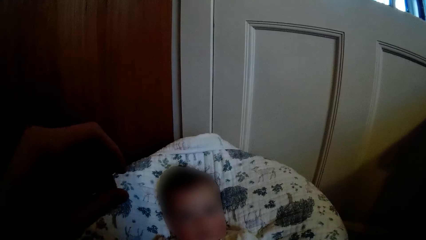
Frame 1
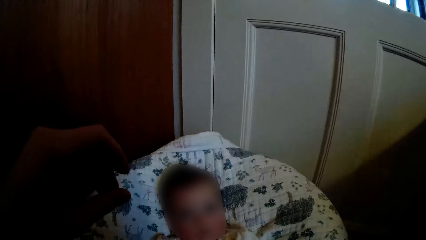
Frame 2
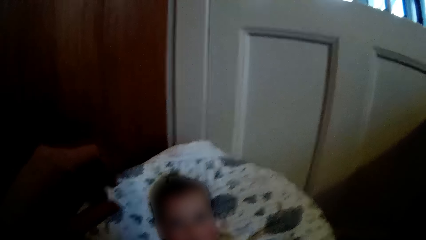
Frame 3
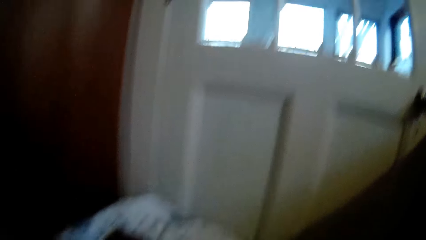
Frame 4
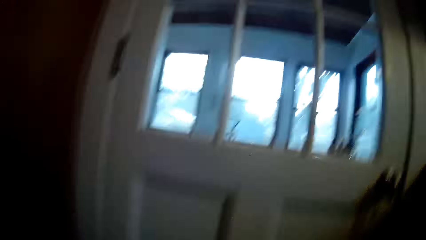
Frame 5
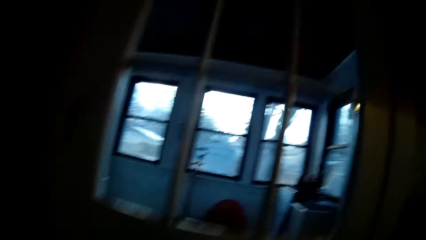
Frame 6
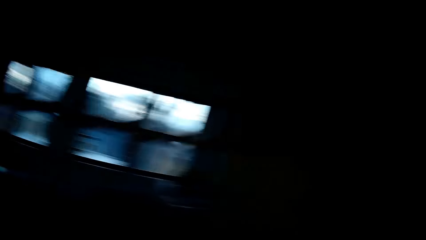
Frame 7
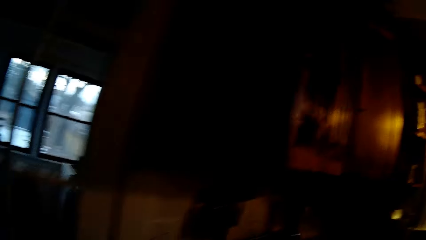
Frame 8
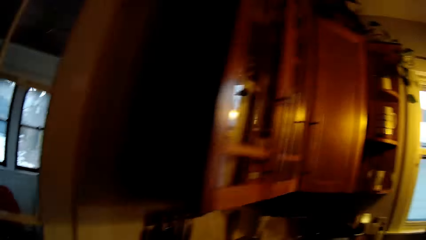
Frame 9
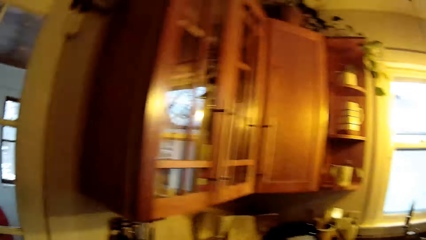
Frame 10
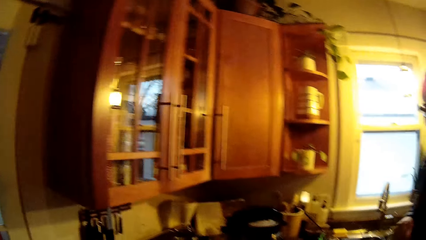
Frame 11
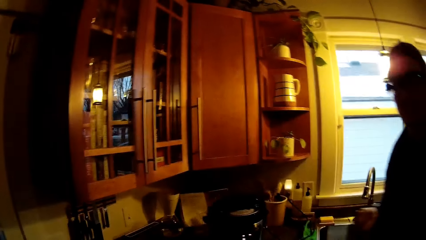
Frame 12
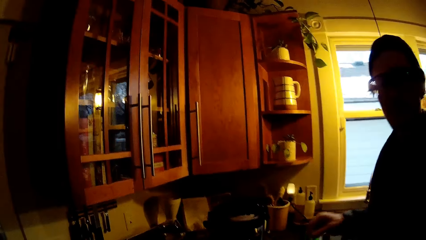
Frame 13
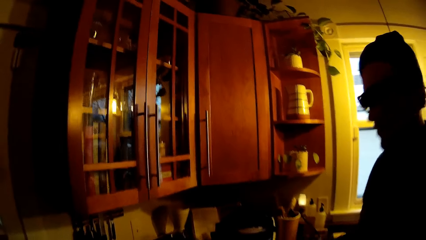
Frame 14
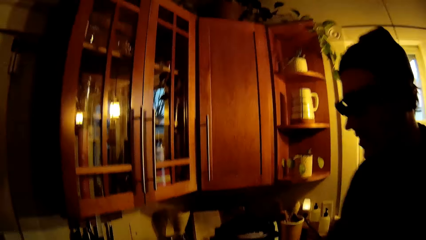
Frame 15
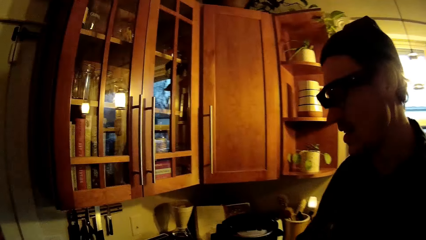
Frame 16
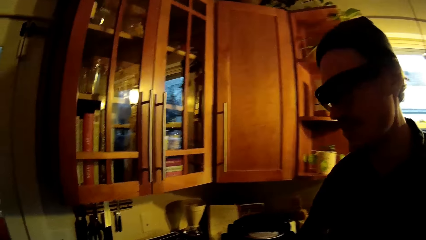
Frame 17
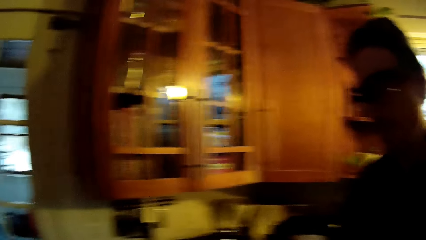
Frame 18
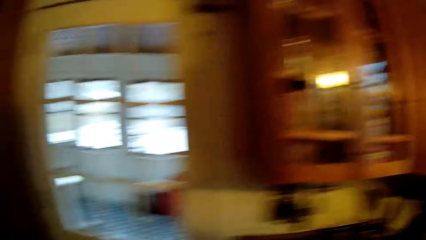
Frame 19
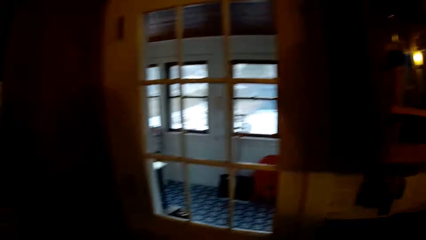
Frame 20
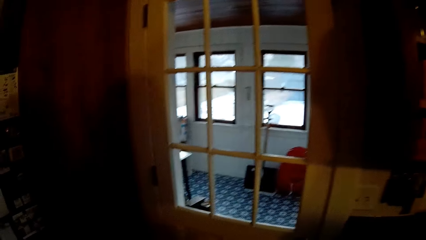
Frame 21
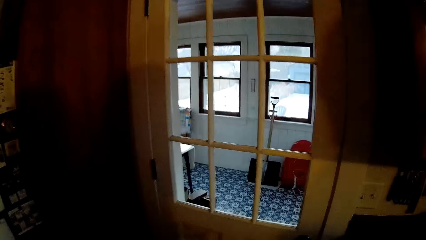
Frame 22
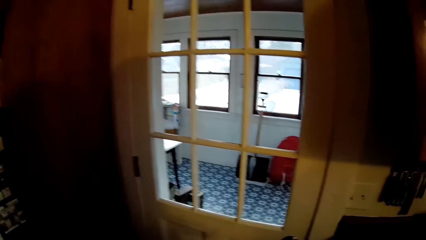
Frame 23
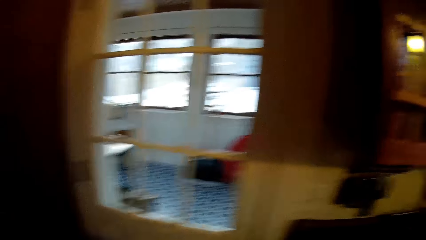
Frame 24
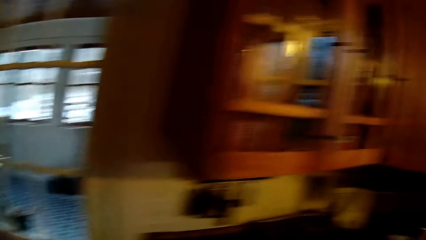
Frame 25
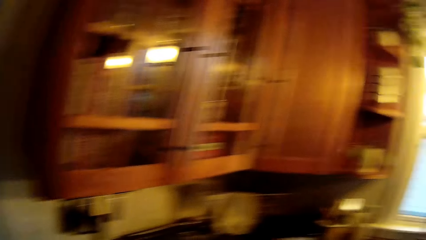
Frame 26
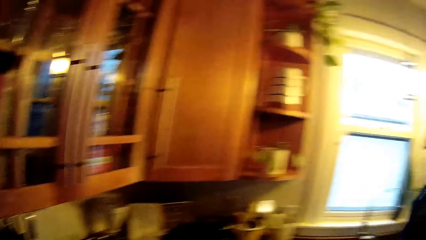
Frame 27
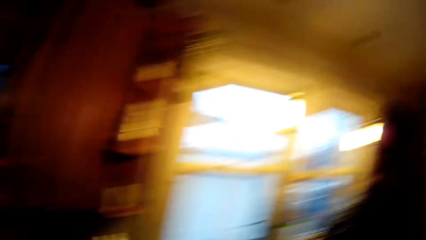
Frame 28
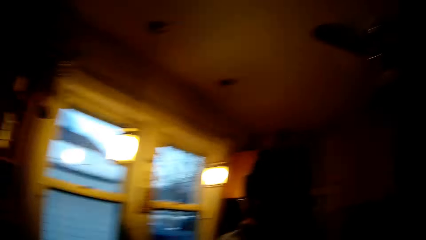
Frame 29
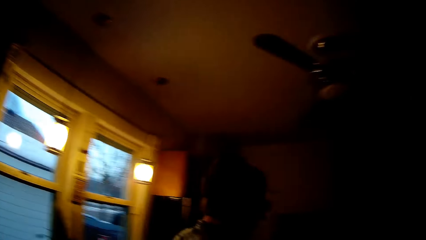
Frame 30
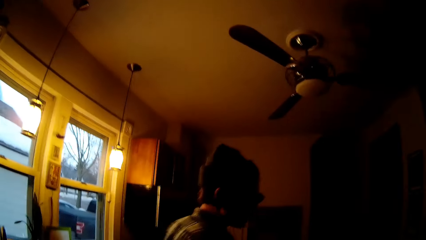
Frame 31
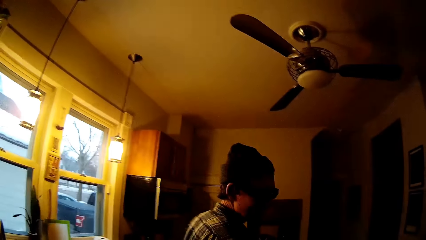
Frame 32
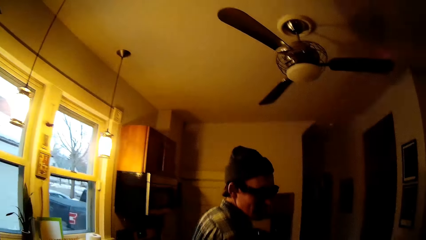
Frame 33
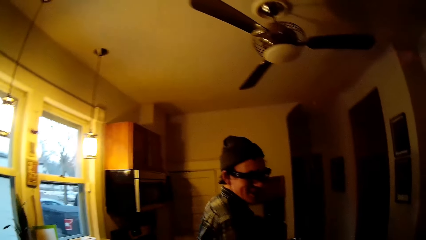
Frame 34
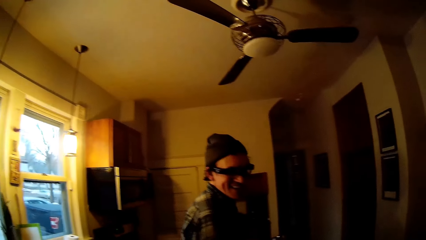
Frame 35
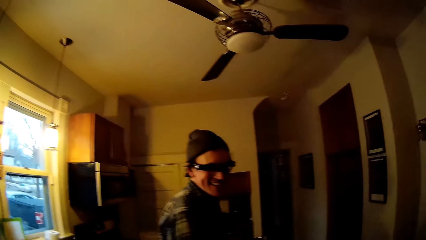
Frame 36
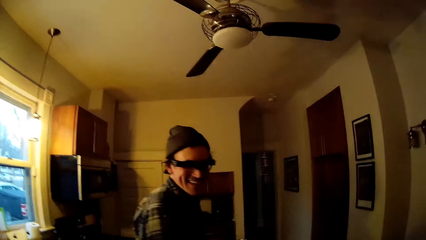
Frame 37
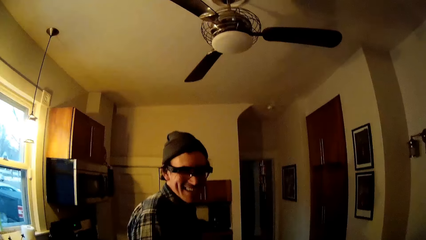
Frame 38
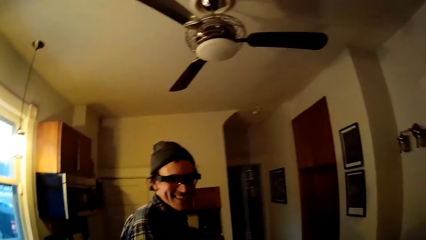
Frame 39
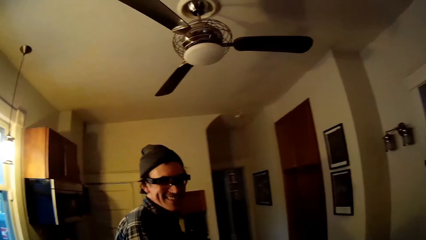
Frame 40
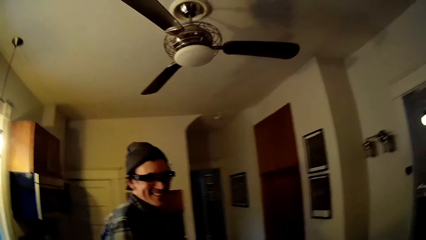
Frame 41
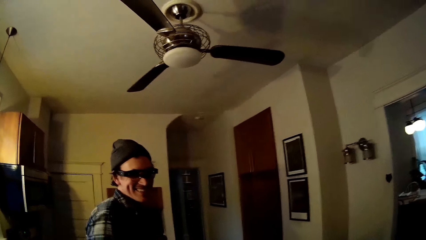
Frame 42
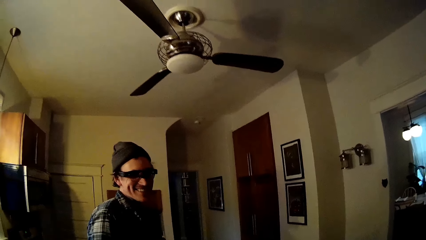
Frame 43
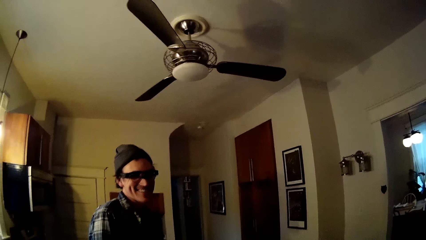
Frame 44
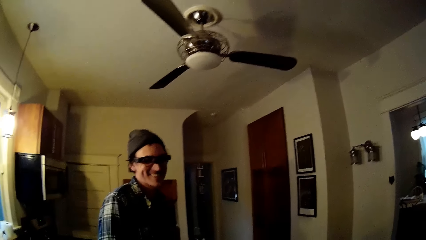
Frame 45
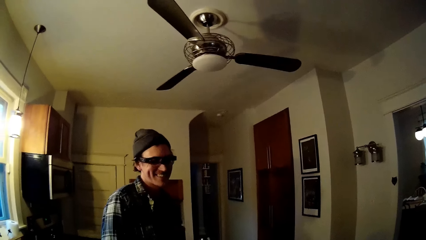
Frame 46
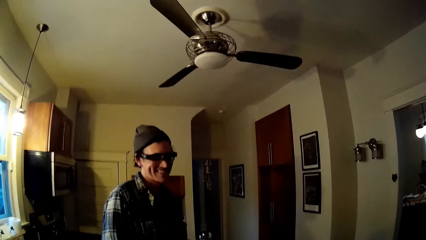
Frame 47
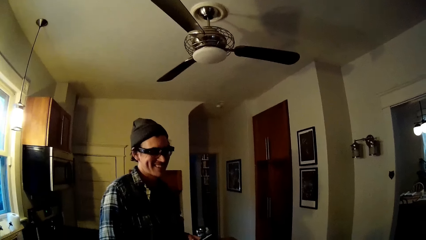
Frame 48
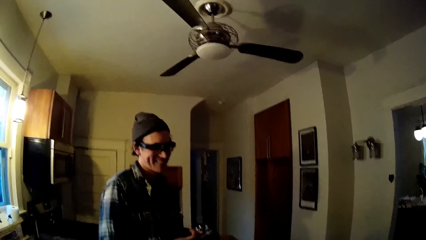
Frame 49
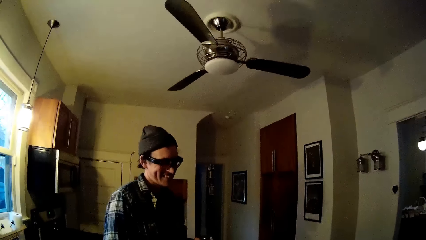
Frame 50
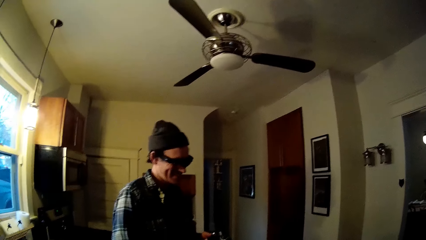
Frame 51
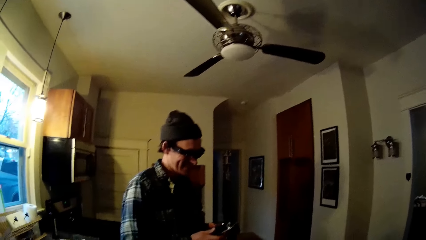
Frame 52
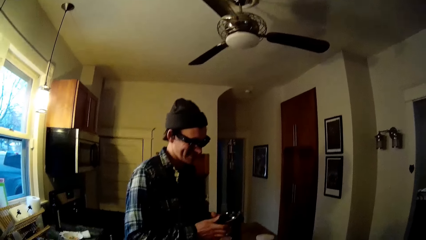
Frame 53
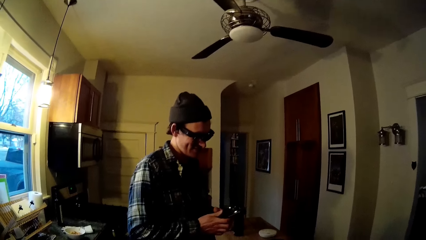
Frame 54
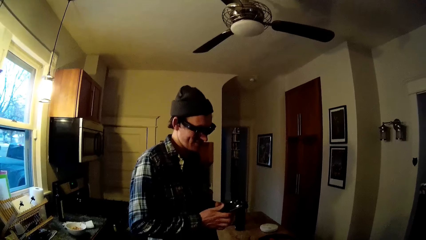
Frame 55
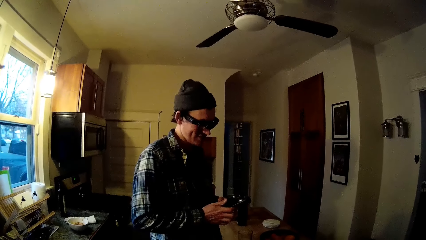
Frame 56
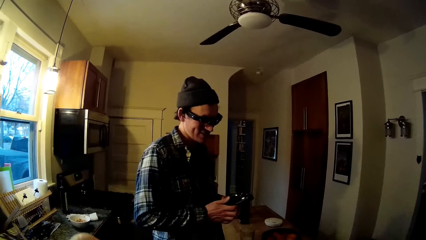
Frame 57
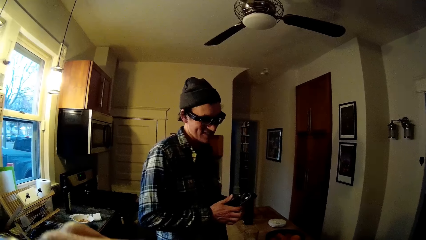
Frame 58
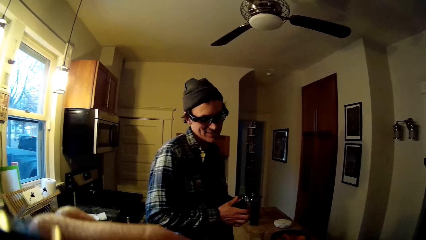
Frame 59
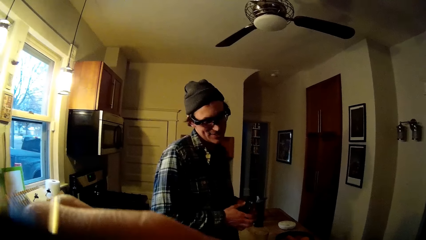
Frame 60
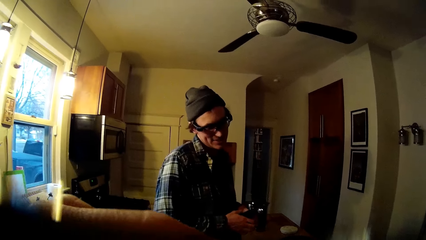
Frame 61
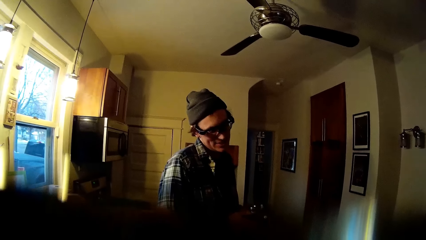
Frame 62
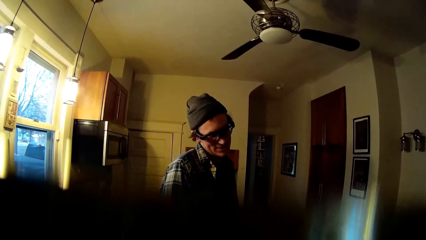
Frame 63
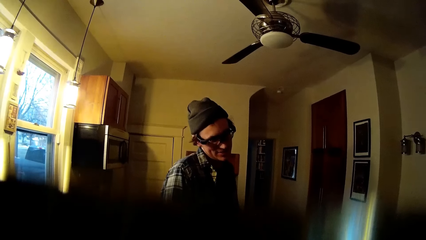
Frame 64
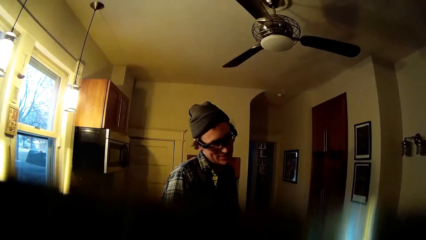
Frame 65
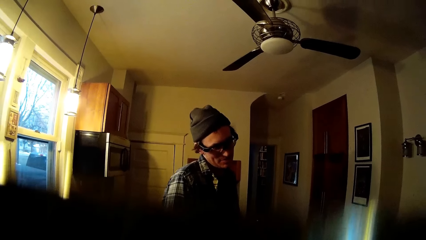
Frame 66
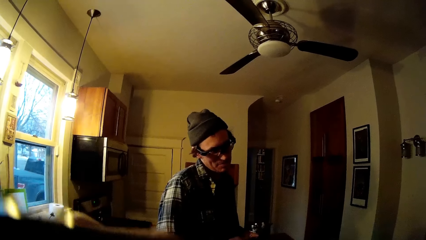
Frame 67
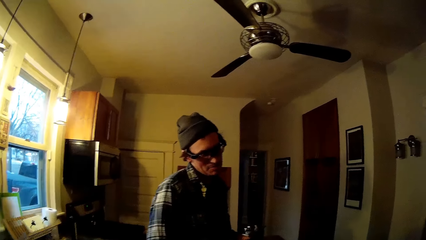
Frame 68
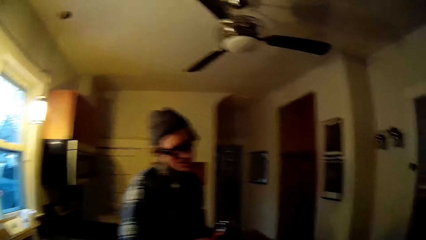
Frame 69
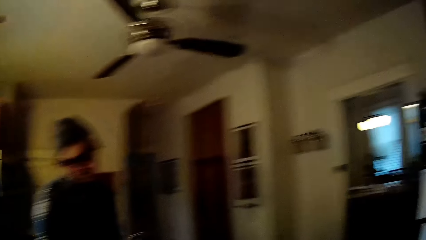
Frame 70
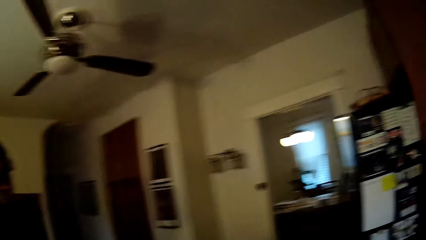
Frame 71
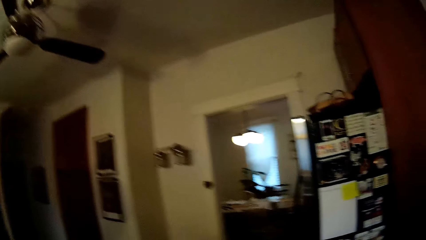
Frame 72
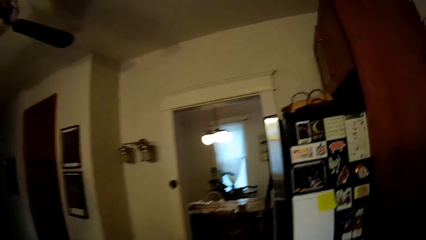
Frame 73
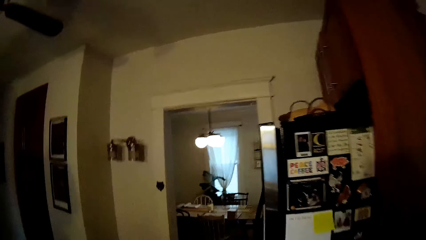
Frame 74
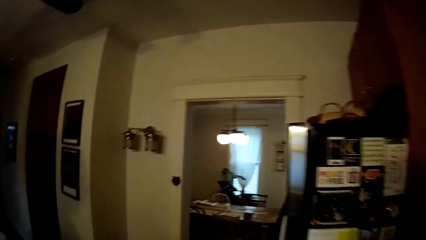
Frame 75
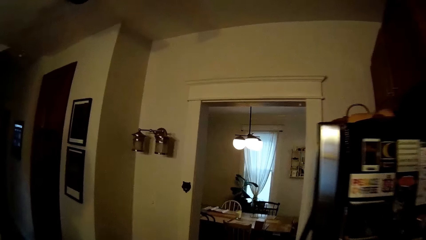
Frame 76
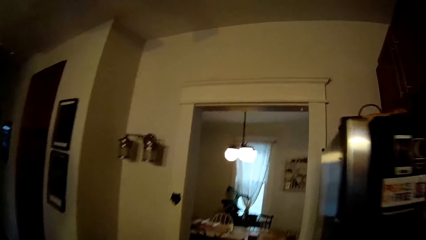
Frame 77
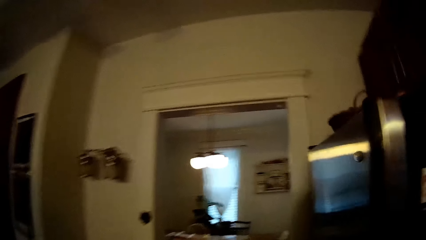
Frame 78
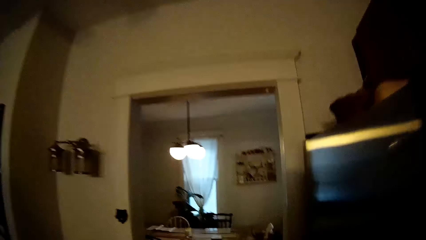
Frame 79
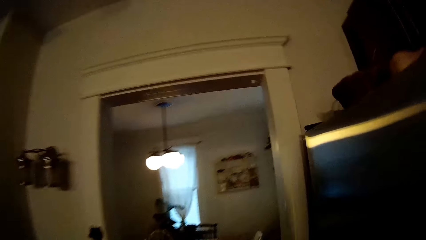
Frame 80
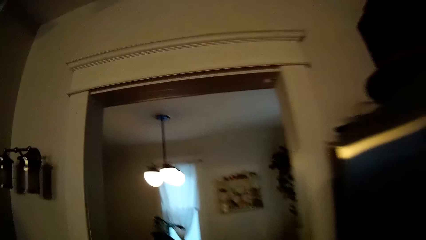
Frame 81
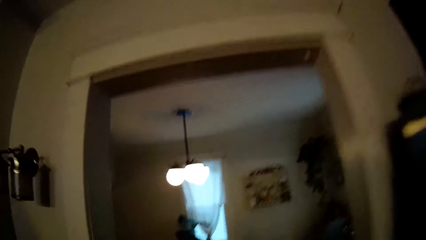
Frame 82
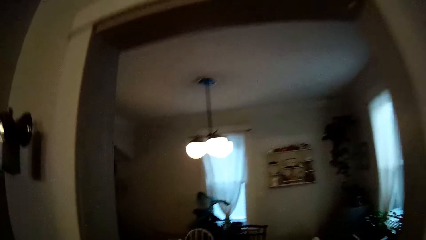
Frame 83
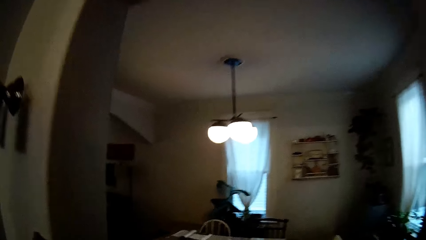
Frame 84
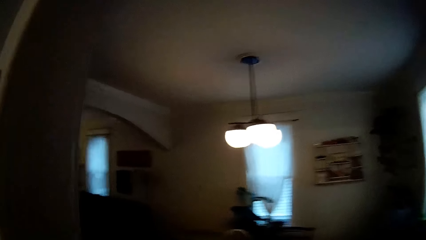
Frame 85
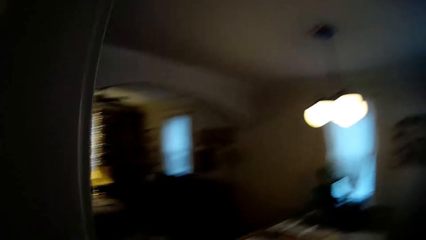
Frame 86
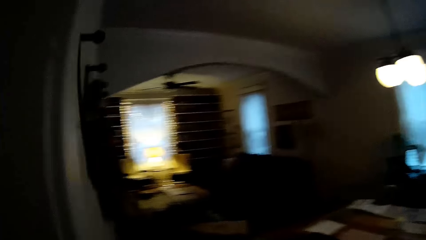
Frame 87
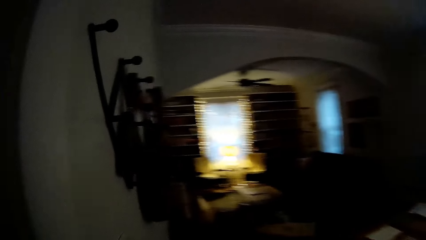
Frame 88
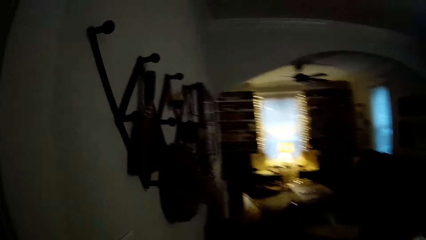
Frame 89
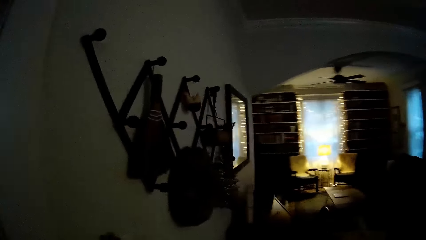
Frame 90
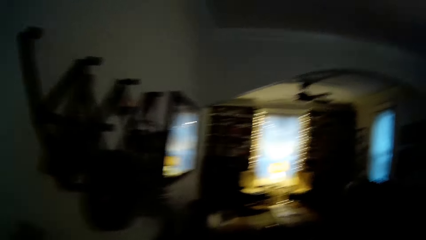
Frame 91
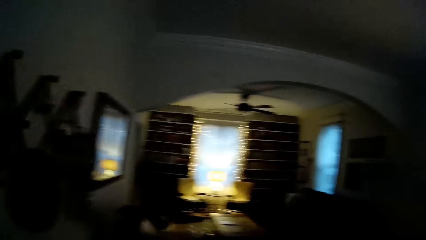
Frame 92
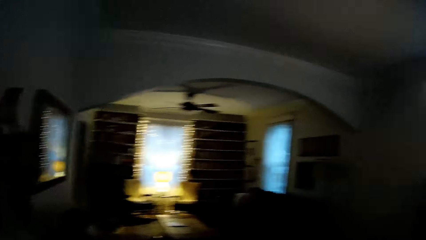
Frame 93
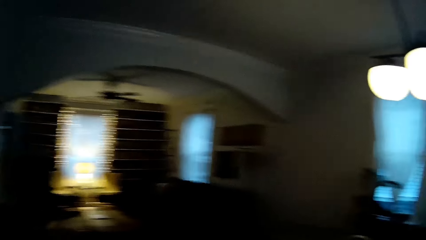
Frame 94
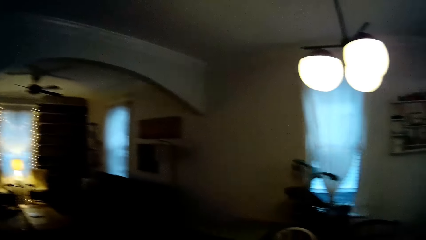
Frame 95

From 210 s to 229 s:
The man walks towards the camera wearer. He drops a cup in his right hand on the kitchen counter. The camera wearer interacts with the man. The man walks to the kitchen table. He presses a phone in his hands. The camera wearer walks to the dining table.
